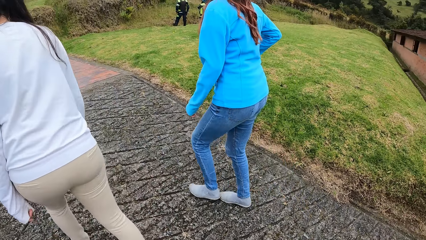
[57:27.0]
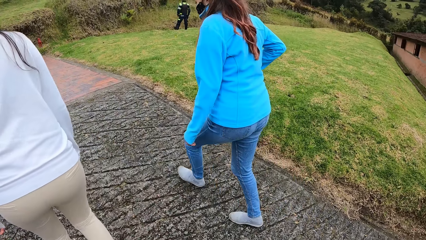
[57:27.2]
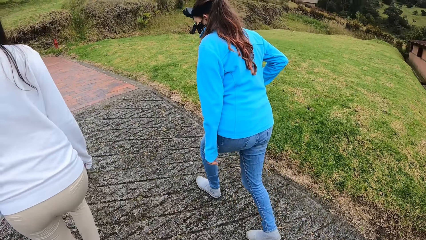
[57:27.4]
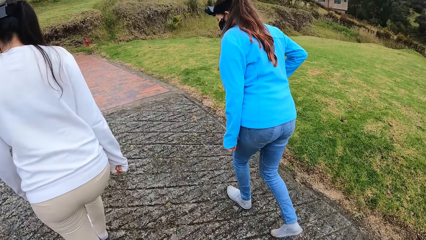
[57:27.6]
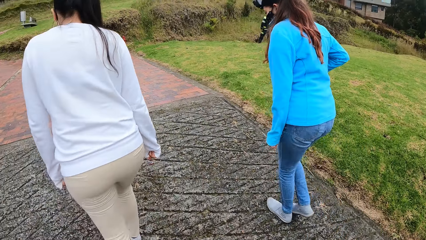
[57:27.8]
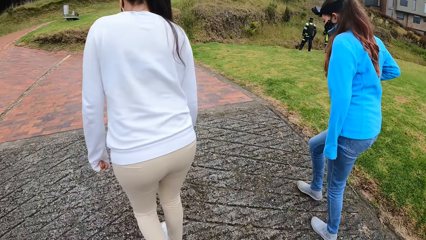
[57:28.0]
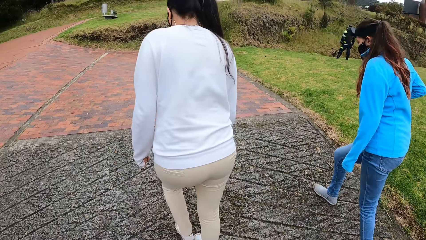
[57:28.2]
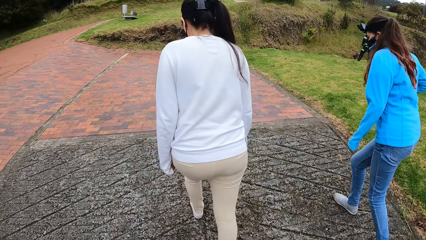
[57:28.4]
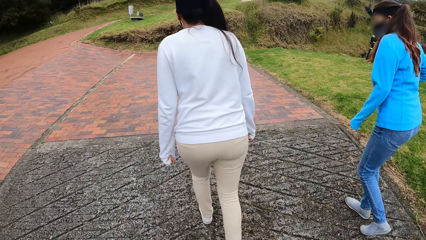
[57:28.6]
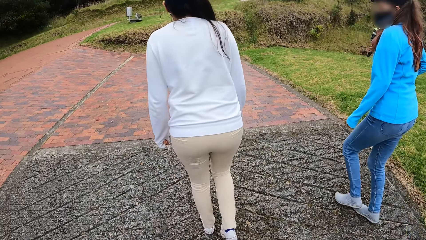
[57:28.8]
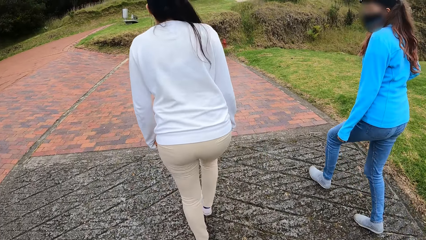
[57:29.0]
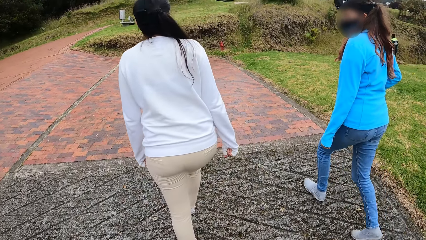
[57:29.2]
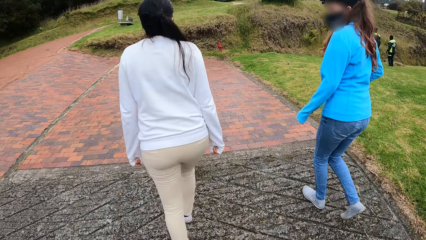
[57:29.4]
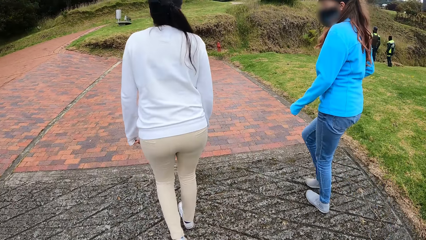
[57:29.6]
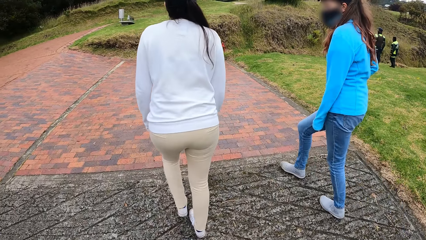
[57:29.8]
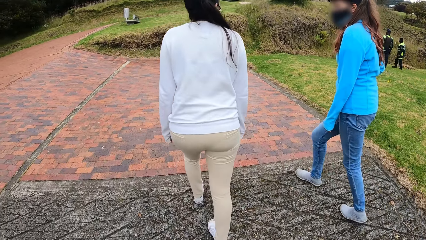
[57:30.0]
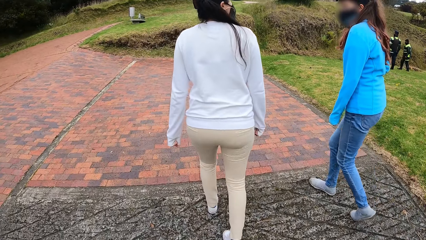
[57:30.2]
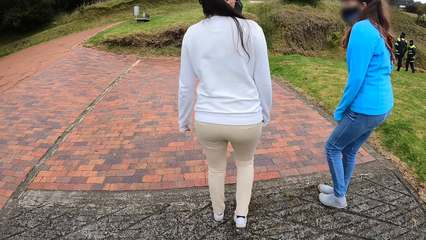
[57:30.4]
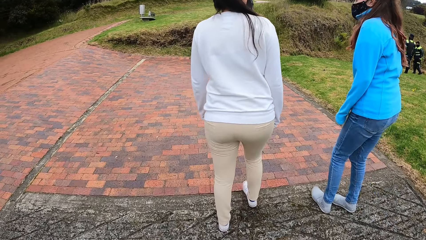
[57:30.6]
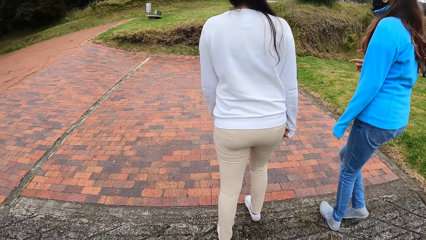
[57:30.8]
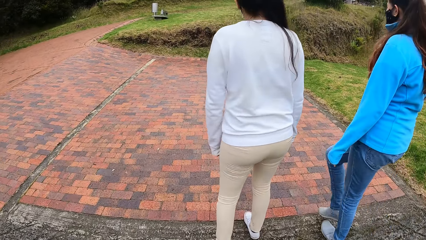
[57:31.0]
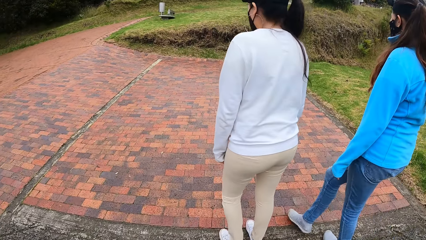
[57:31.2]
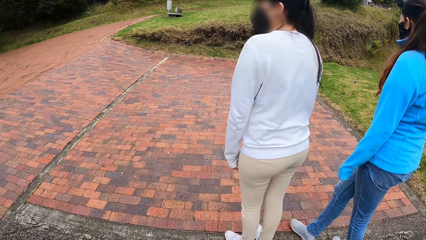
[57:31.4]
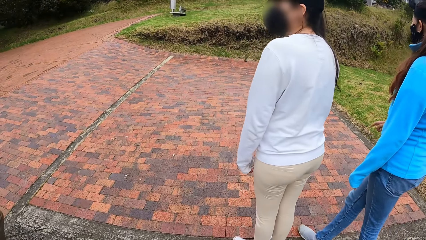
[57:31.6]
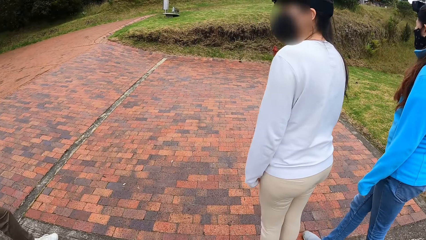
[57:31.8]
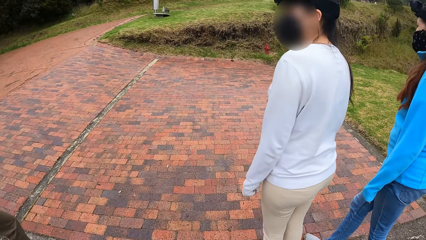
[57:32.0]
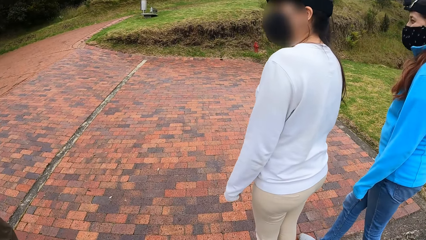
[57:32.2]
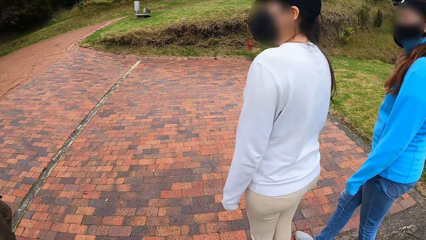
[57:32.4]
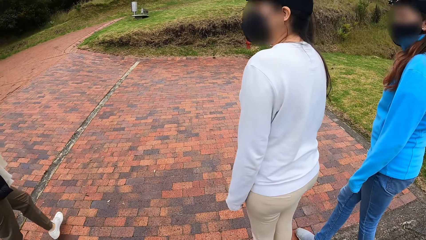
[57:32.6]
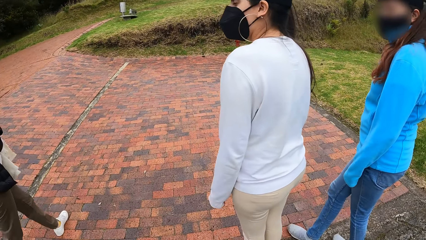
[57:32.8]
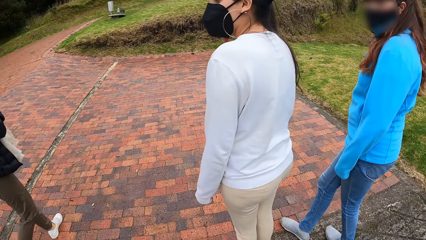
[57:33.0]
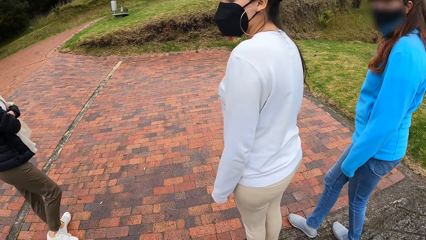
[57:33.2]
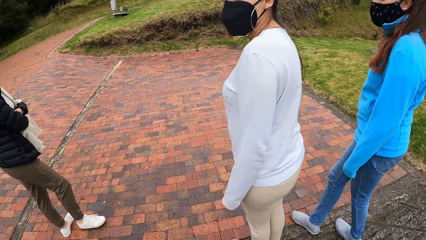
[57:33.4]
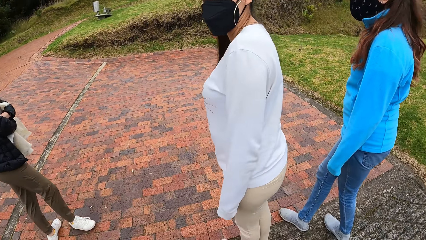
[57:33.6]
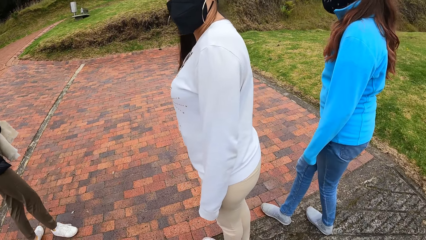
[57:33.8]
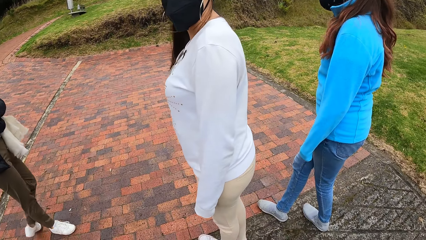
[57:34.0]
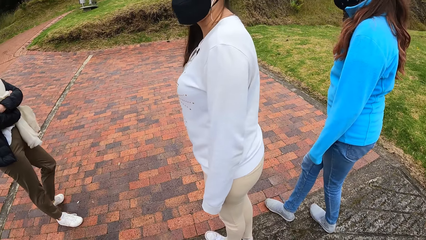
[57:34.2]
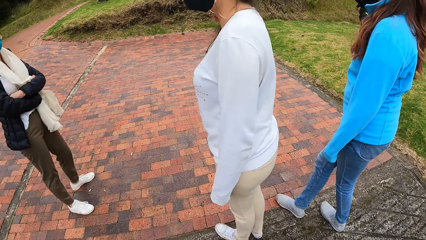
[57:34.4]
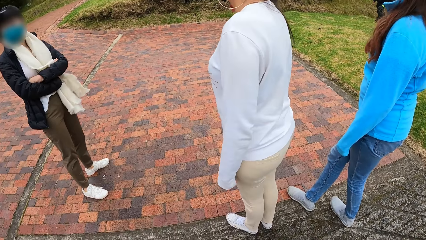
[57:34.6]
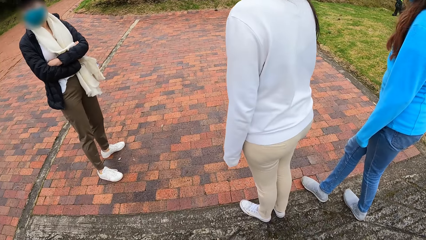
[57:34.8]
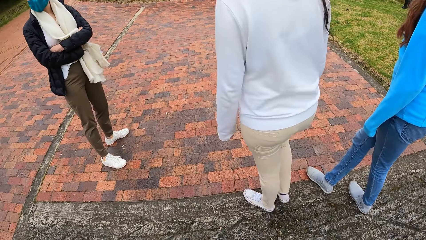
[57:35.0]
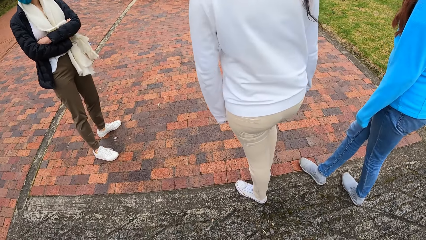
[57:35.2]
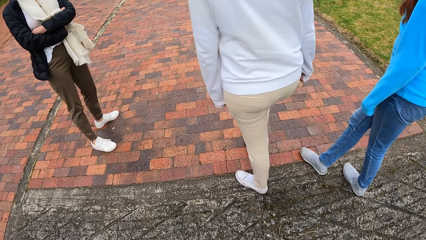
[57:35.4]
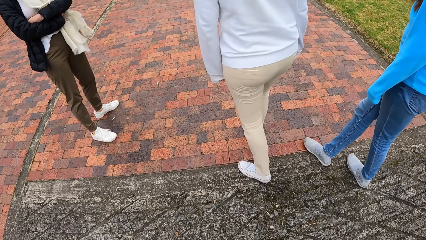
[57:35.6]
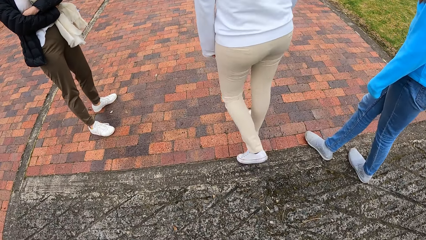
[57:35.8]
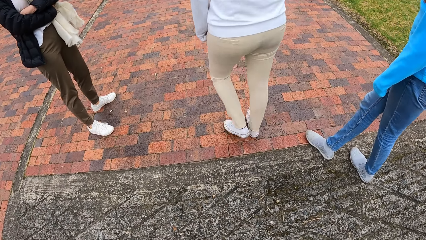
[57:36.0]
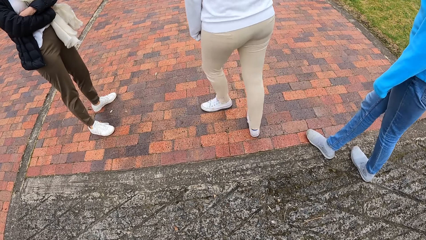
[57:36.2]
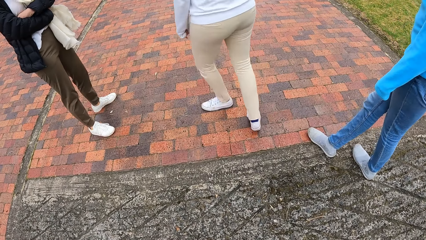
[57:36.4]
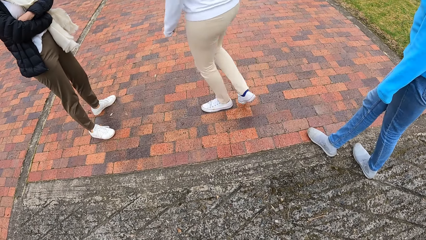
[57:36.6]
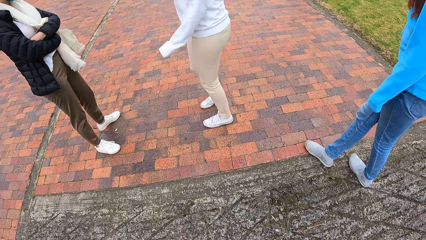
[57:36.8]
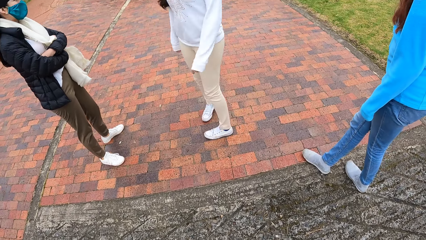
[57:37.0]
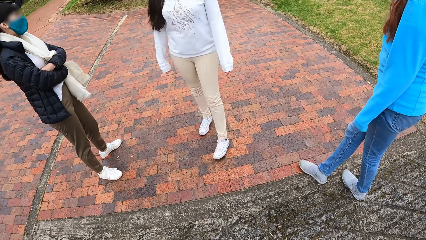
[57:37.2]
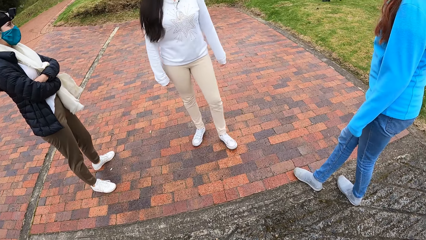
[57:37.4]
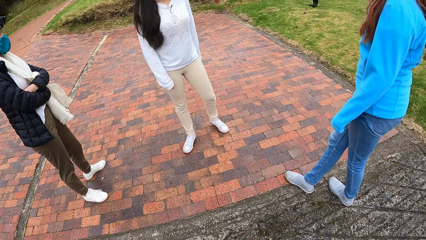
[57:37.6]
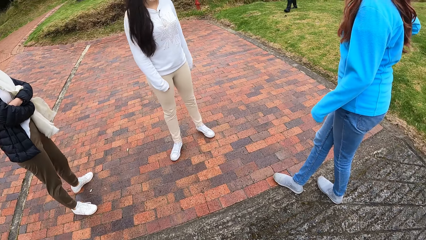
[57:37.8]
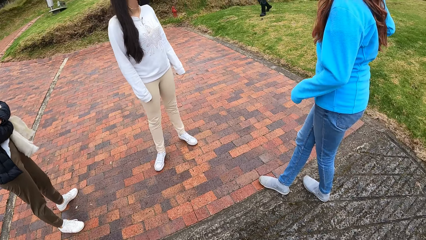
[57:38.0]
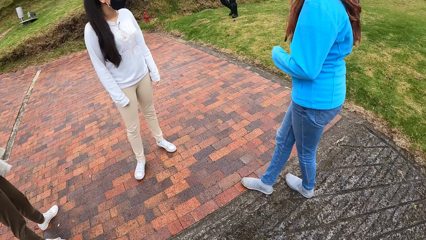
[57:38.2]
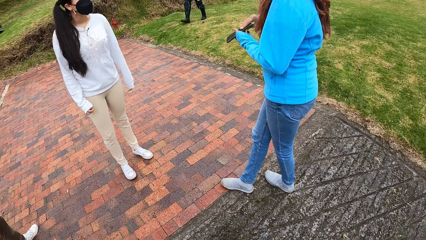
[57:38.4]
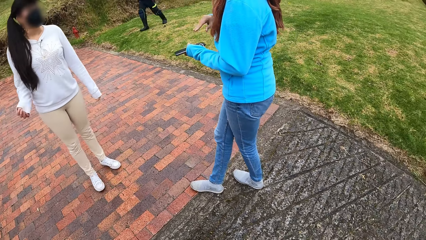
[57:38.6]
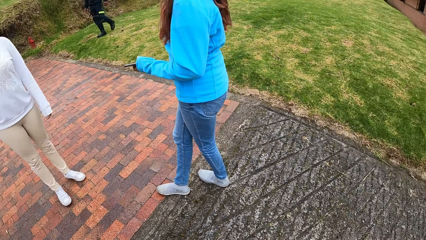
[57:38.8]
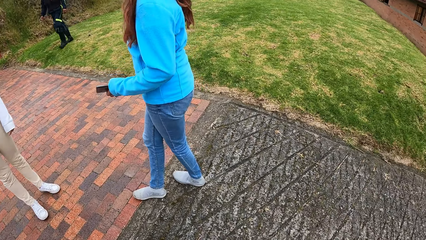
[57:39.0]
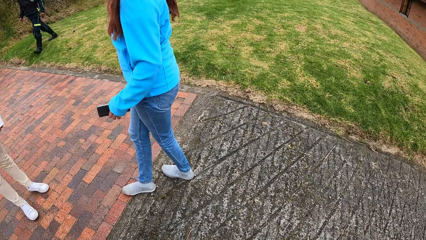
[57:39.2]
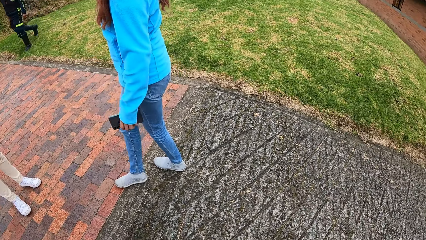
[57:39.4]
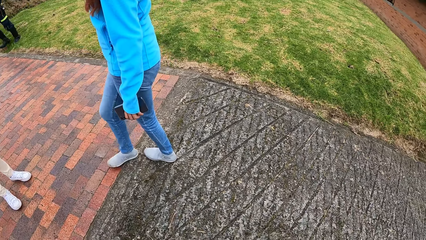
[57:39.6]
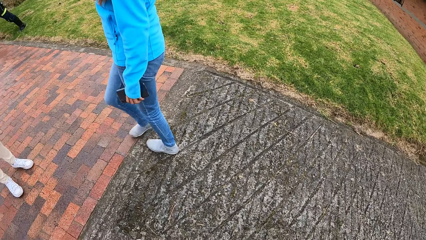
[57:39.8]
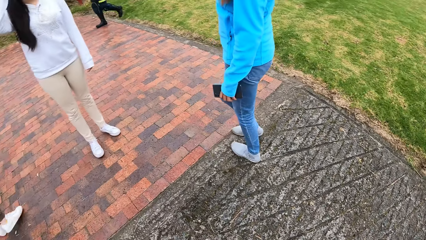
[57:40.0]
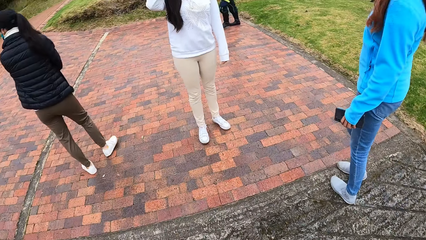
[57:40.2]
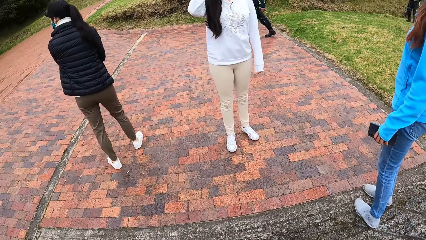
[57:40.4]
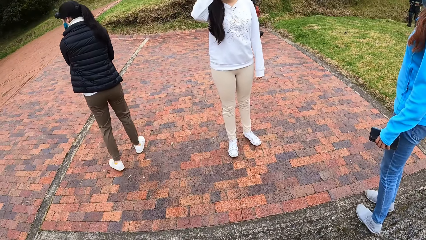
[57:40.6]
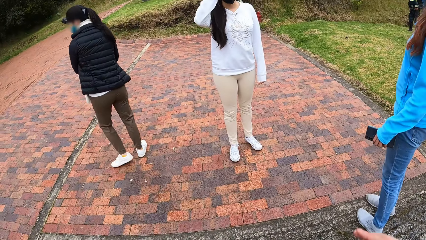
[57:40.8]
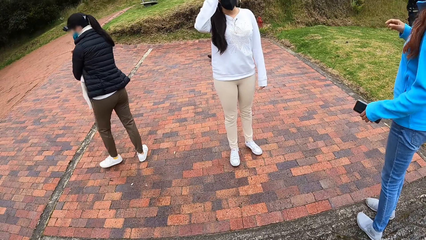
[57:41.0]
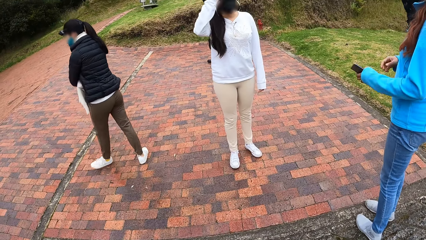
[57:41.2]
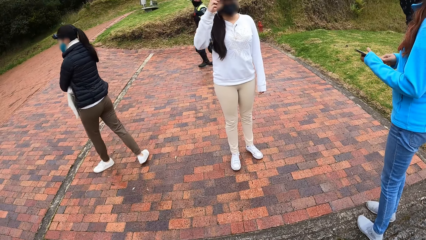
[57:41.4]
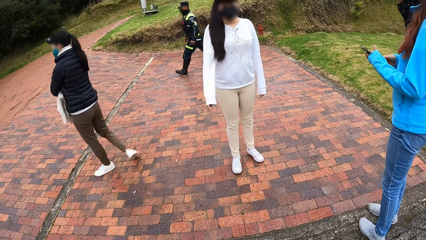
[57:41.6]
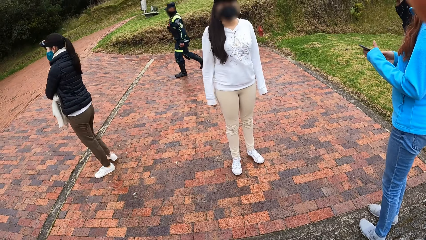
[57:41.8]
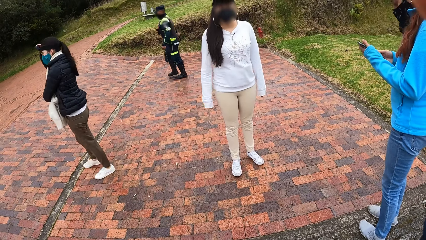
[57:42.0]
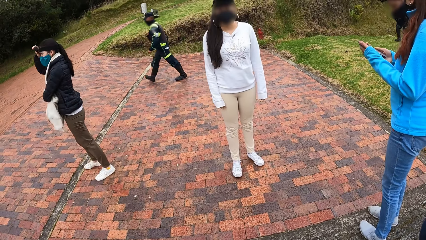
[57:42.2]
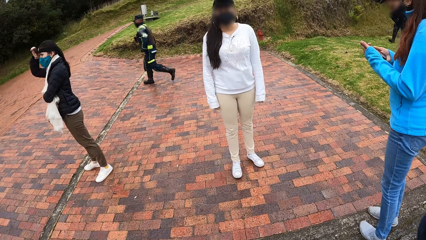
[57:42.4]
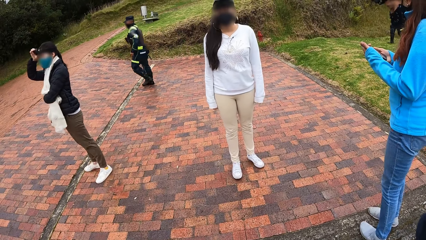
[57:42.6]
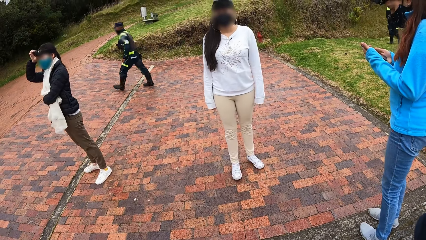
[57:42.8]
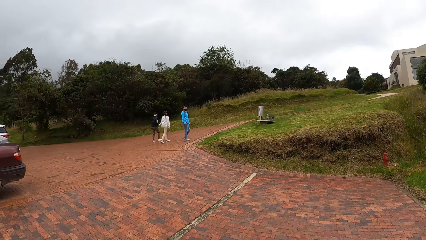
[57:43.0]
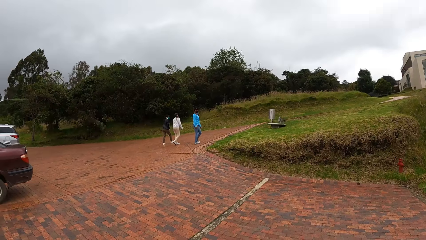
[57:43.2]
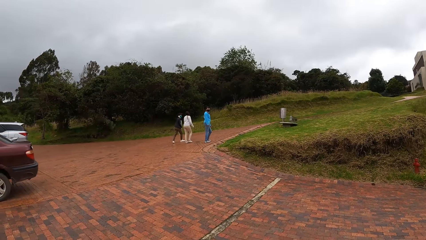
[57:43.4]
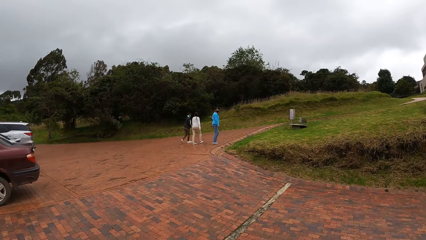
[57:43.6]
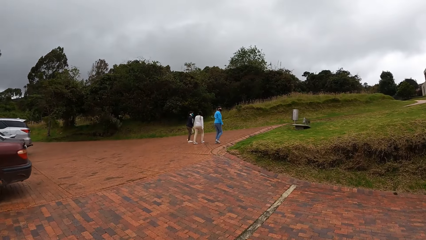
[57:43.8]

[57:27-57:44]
The camera wearer stands. They interact with three people. A woman raises her right hand. The camera wearer looks around. Another woman operates a phone in her left hand with both hands.
